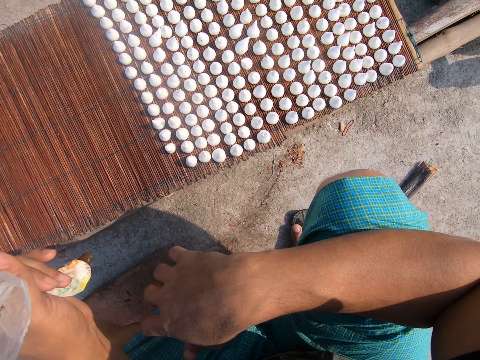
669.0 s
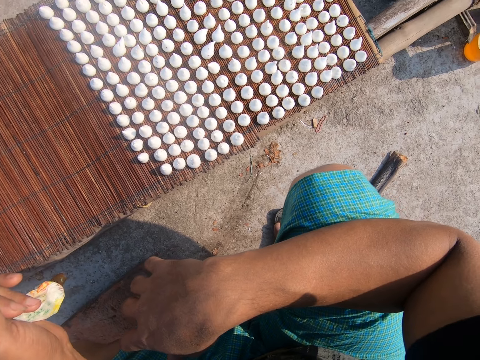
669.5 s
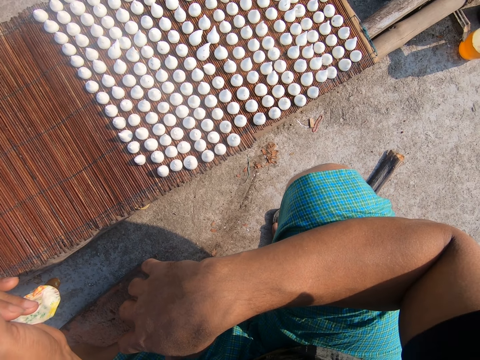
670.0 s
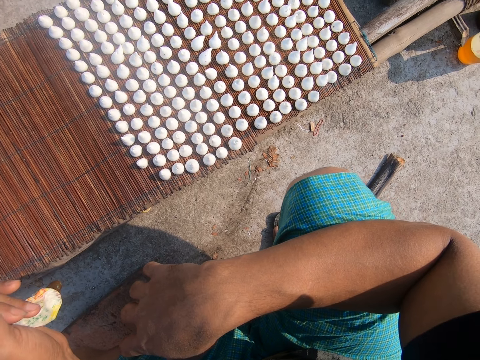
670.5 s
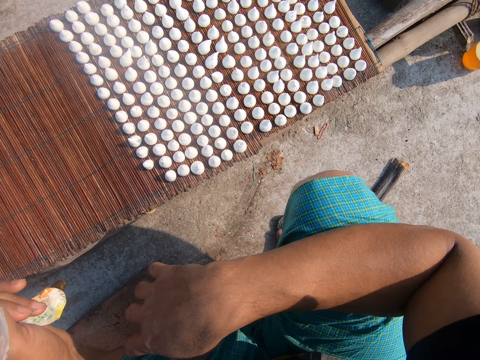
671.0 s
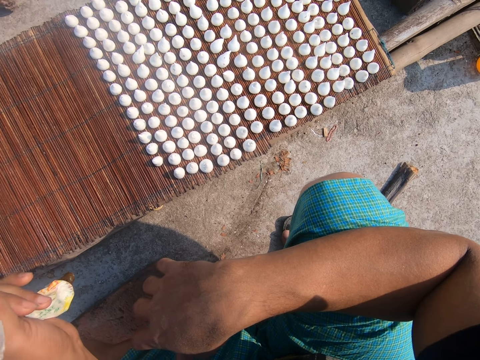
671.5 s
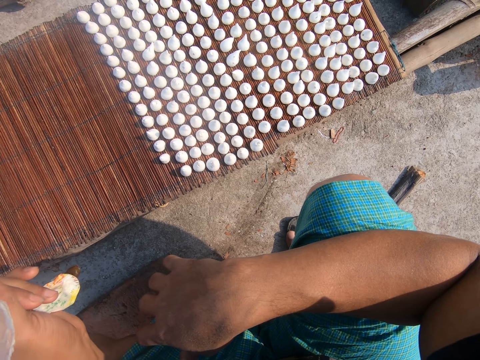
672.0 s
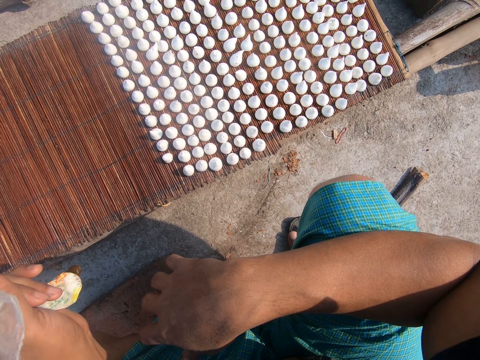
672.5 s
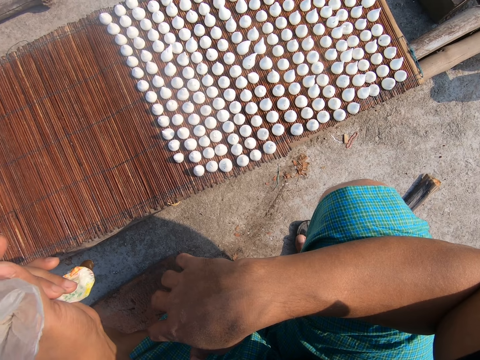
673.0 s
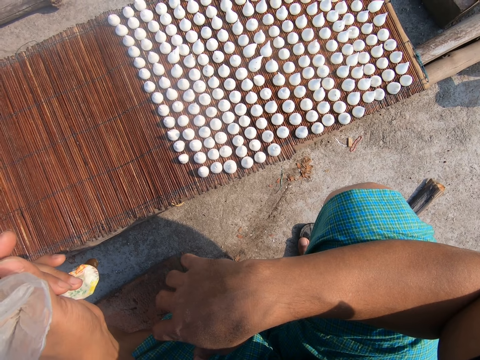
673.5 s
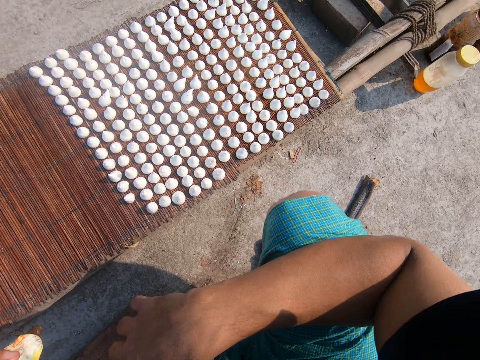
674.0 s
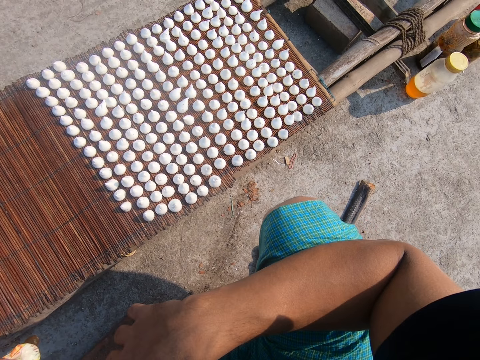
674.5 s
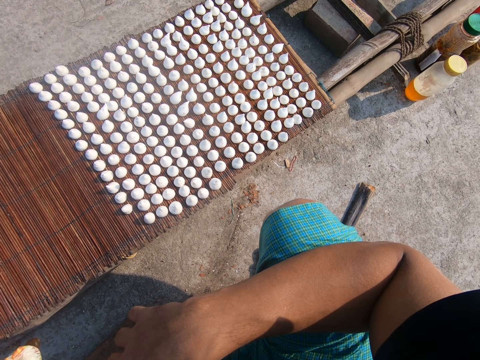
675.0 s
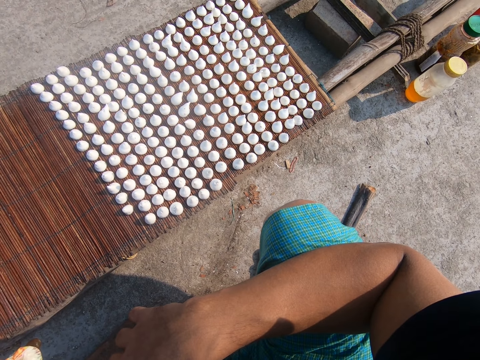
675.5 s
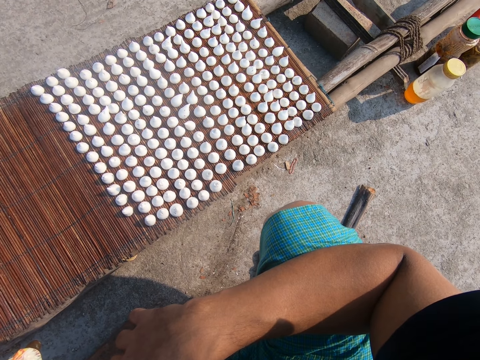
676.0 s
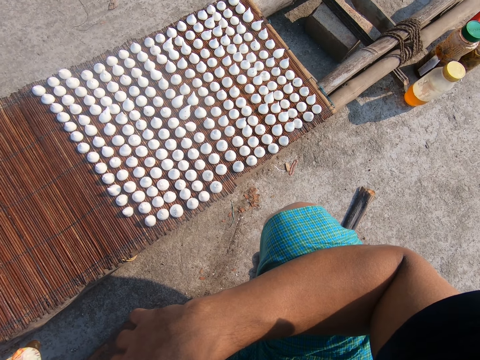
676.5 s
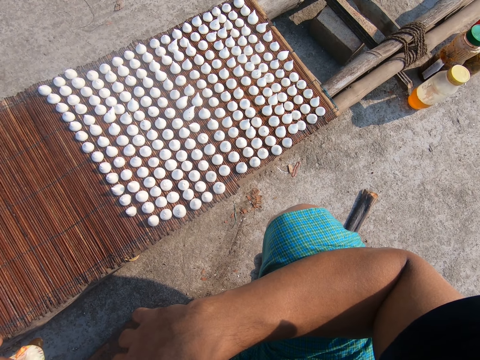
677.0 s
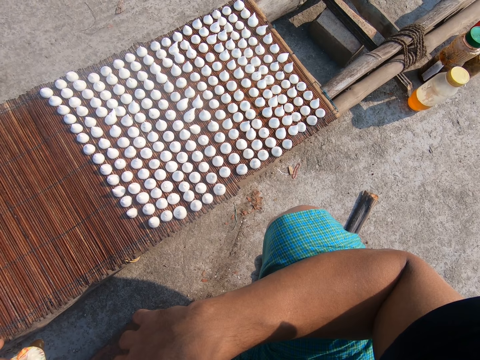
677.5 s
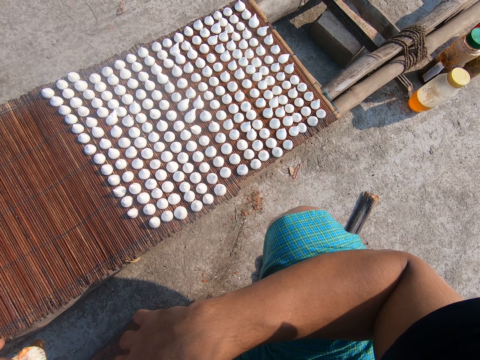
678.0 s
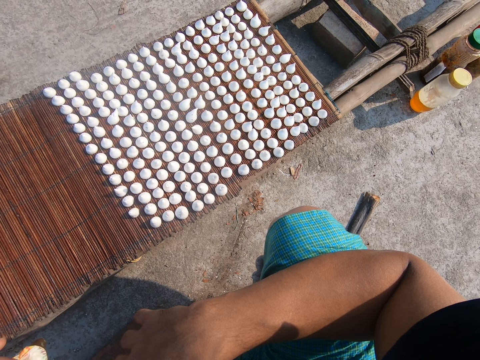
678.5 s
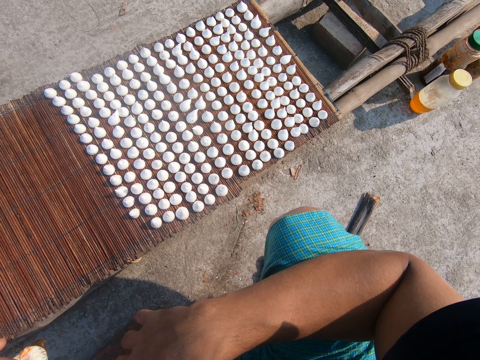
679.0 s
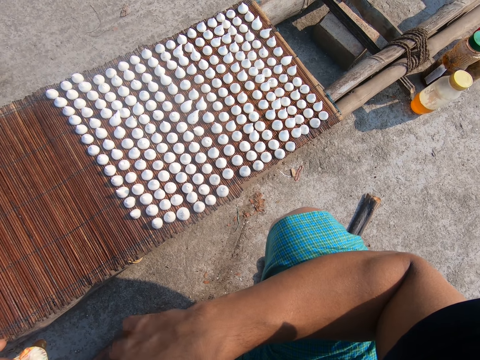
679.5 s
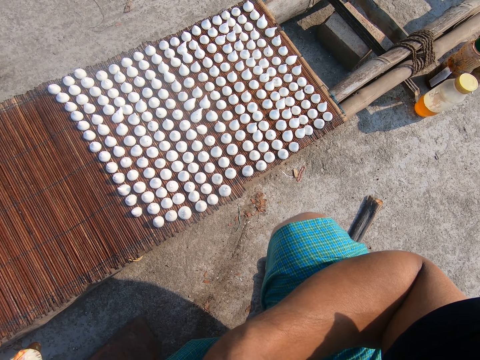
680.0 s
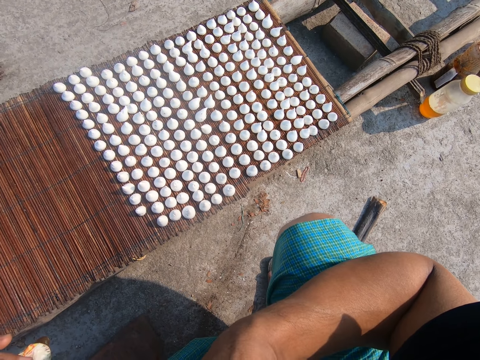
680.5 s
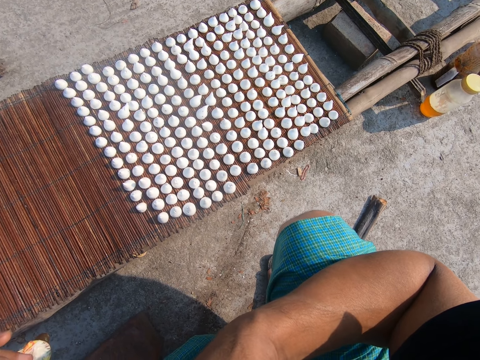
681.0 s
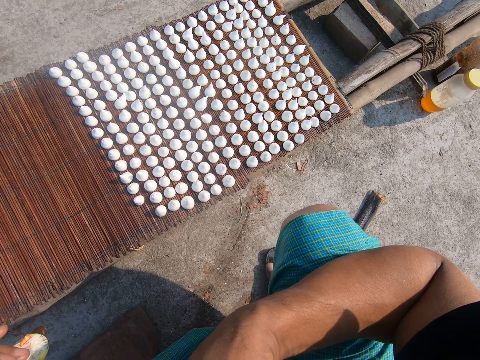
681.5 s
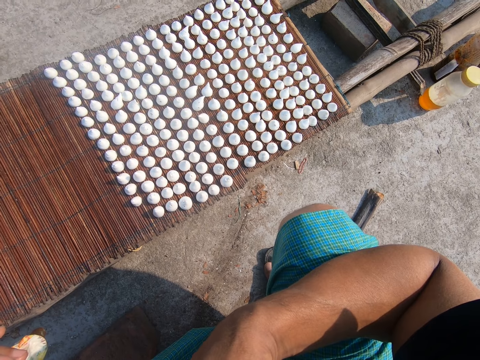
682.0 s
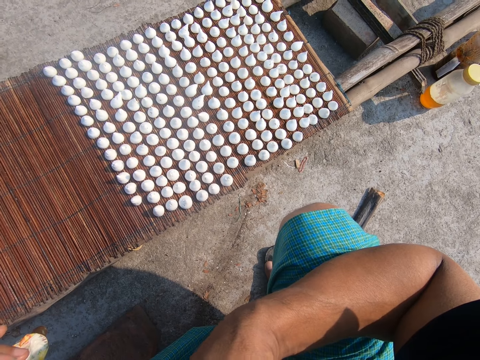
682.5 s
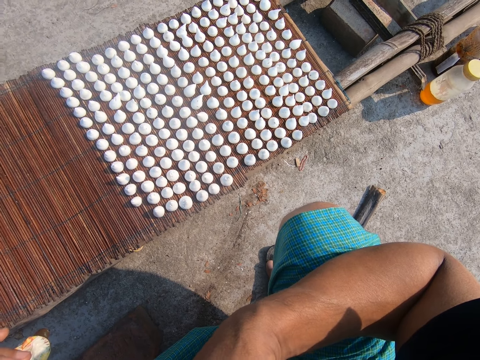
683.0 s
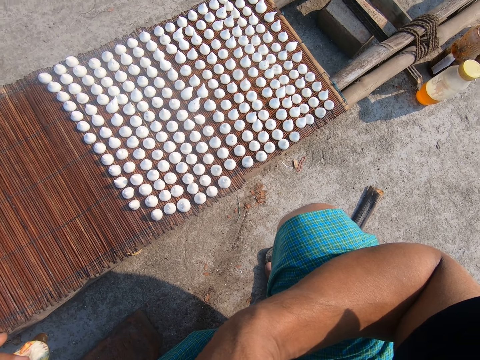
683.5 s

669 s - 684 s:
The camera wearer moves his right hand.

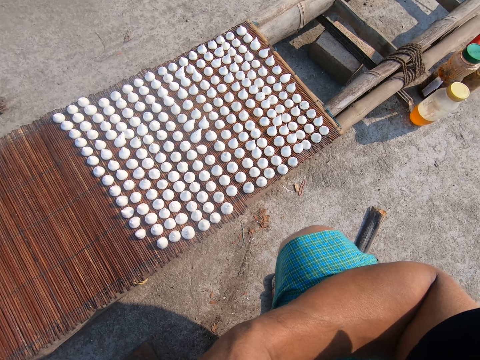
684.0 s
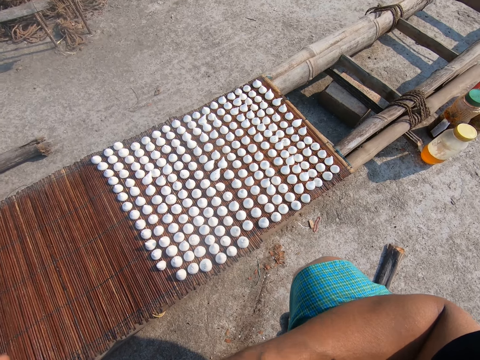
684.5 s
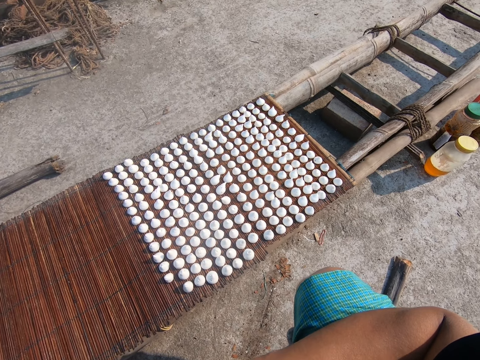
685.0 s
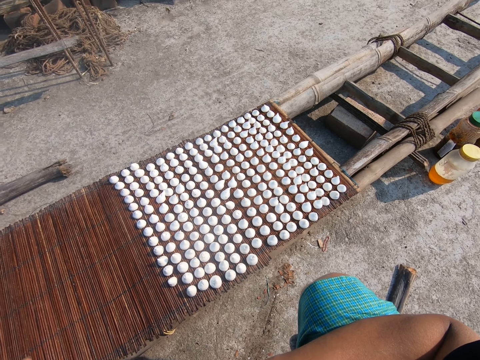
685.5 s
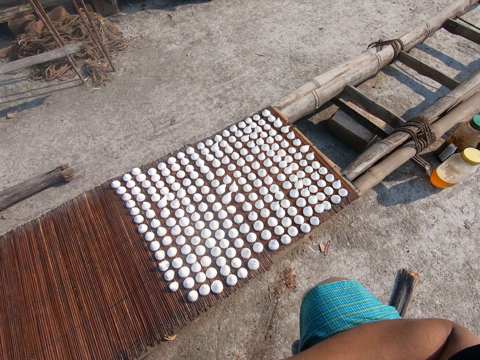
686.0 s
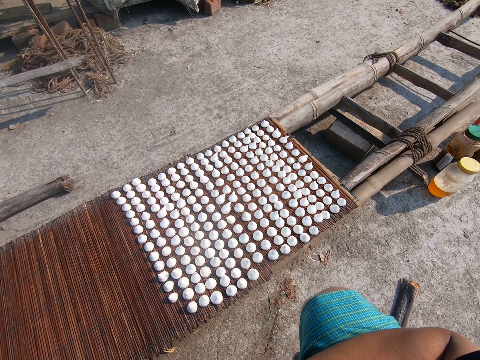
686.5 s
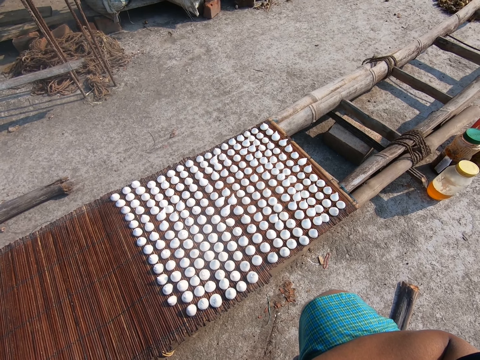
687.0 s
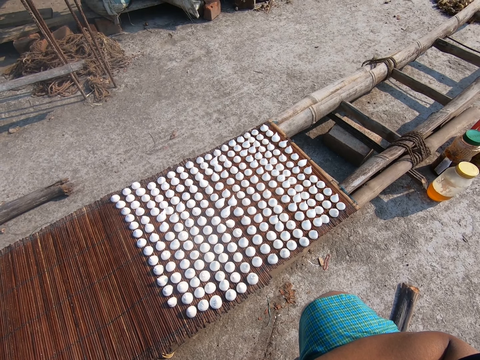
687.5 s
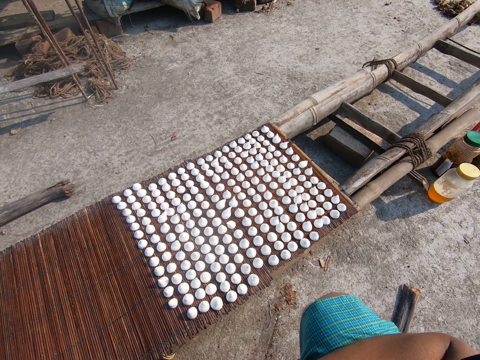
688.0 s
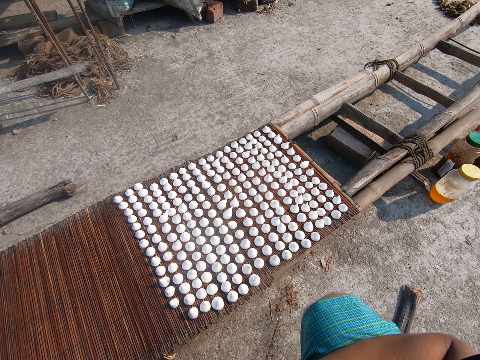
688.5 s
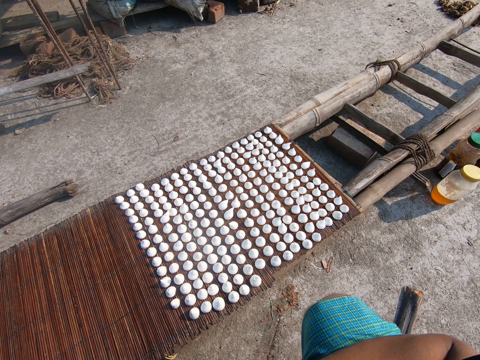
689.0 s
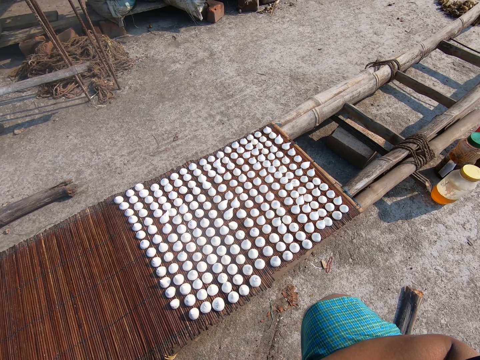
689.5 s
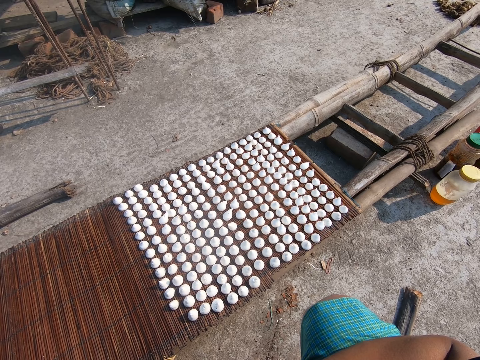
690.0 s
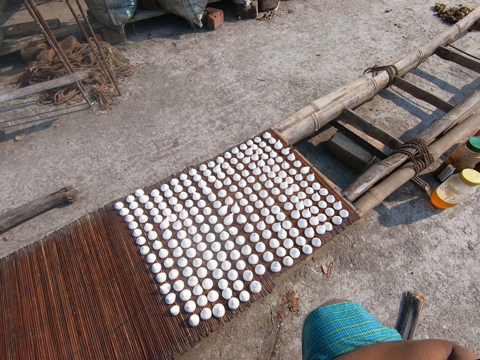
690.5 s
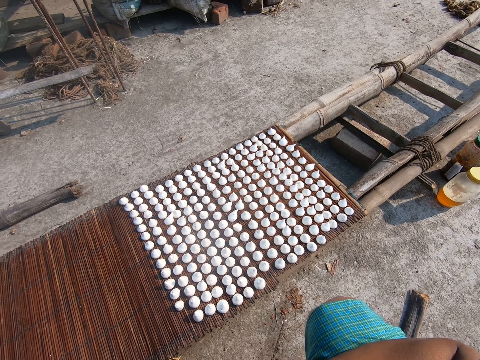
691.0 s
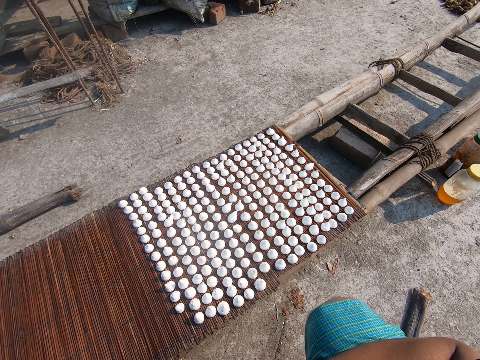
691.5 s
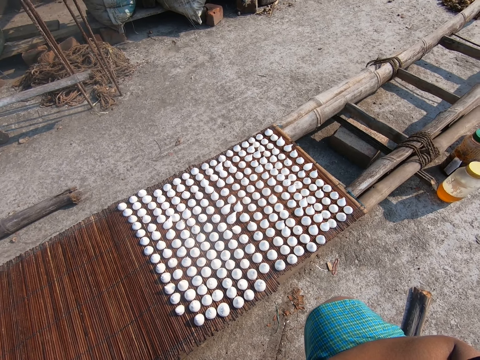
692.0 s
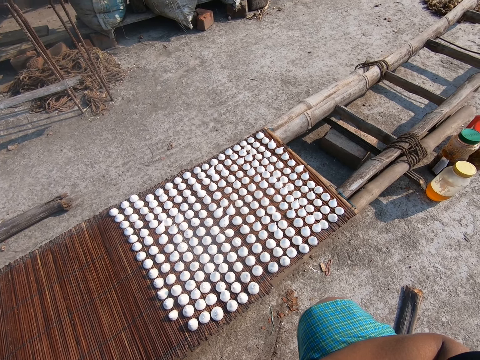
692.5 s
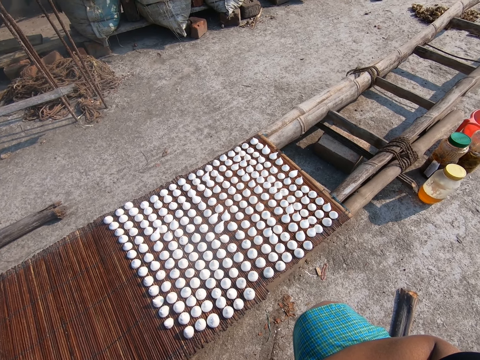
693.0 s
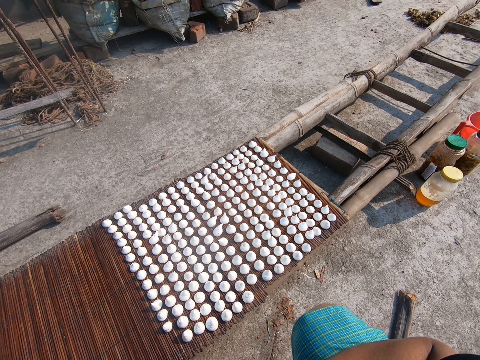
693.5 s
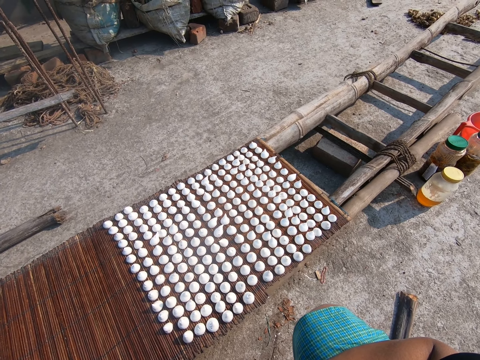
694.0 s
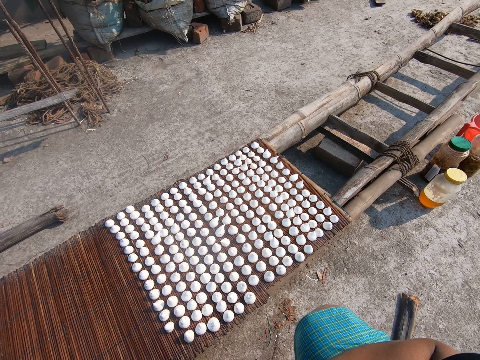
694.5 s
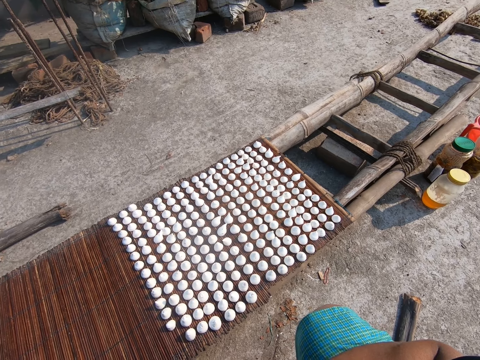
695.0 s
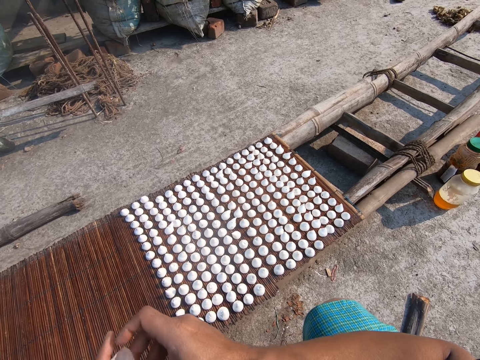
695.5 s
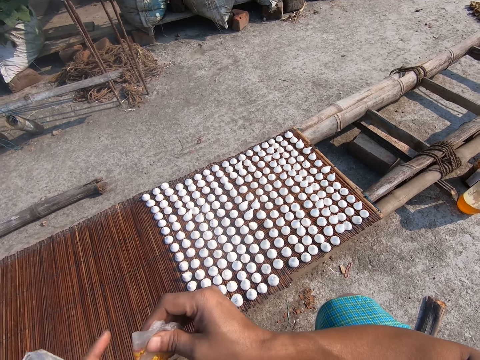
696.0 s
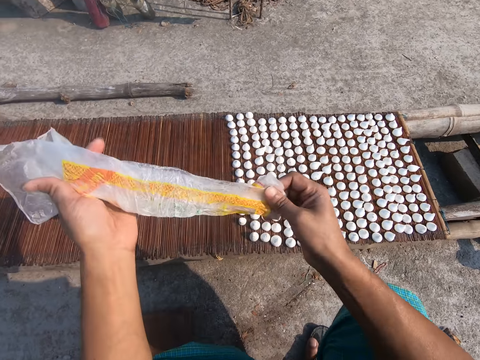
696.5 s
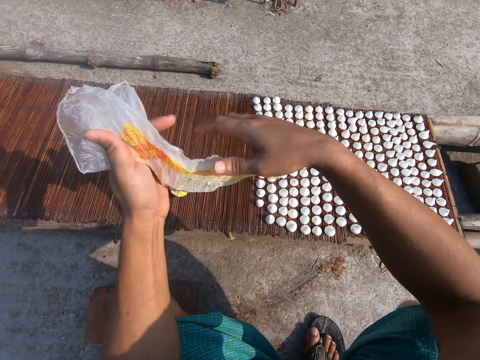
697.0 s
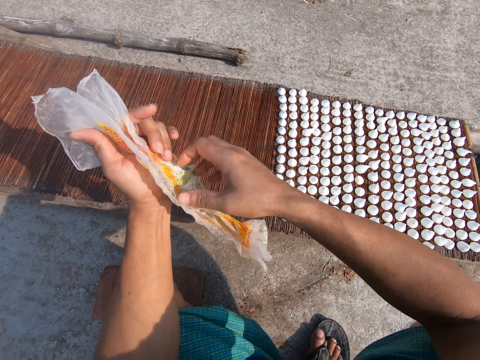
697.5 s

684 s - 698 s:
The camera wearer interacts with a woman. They open the piping bag with both hands.
